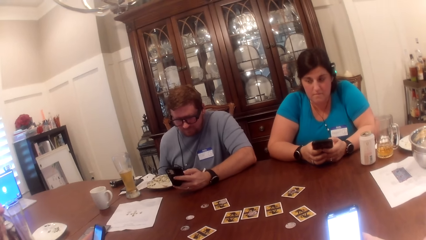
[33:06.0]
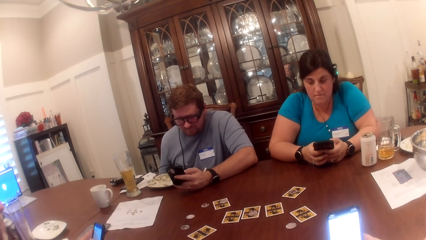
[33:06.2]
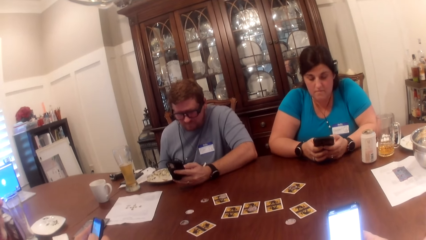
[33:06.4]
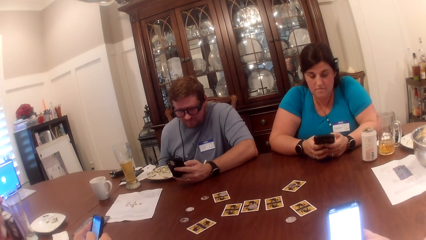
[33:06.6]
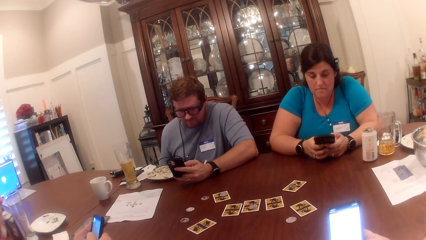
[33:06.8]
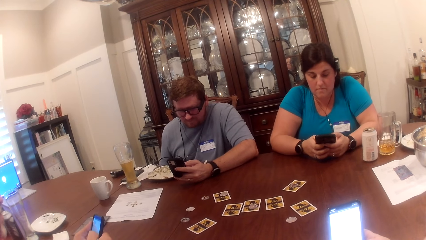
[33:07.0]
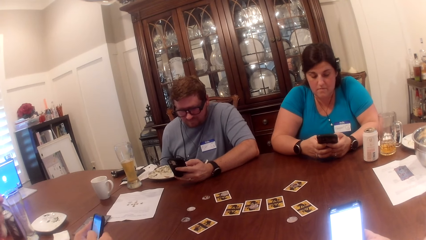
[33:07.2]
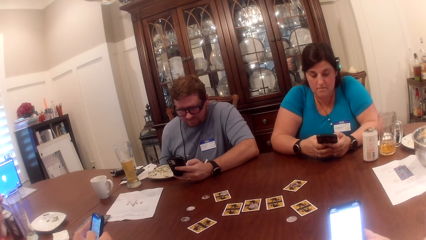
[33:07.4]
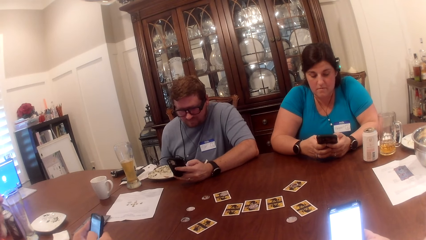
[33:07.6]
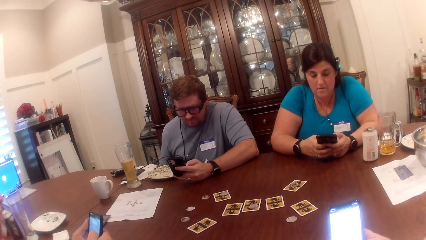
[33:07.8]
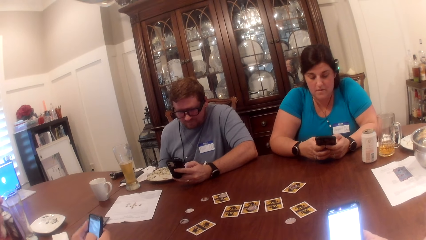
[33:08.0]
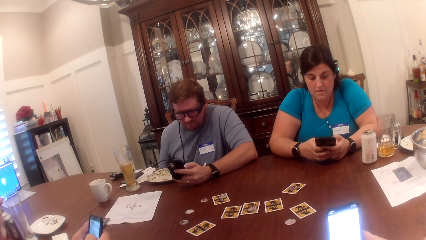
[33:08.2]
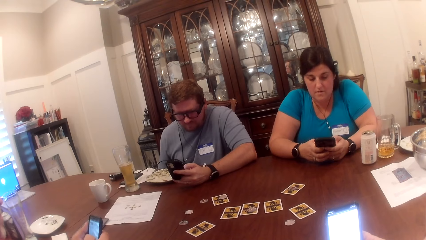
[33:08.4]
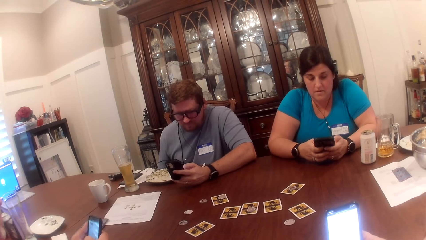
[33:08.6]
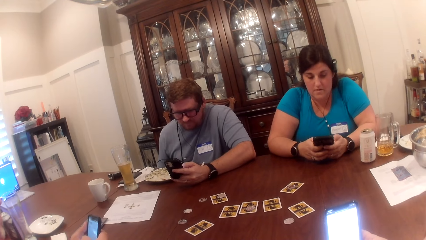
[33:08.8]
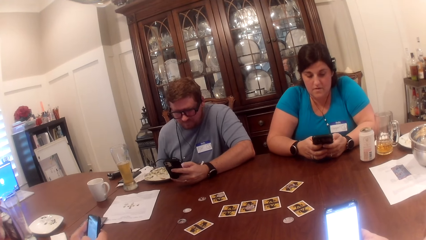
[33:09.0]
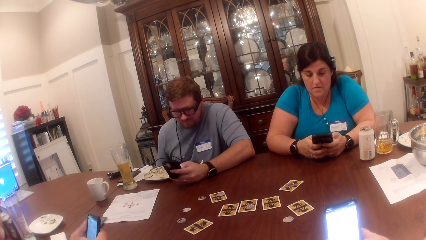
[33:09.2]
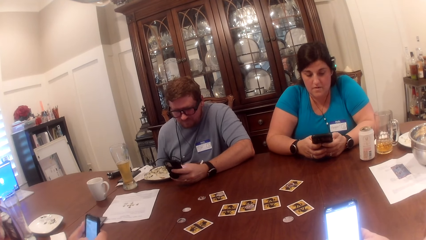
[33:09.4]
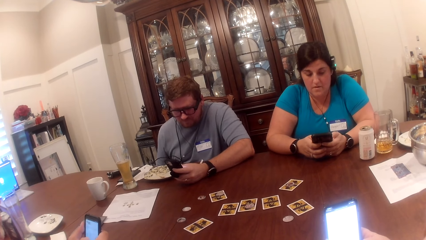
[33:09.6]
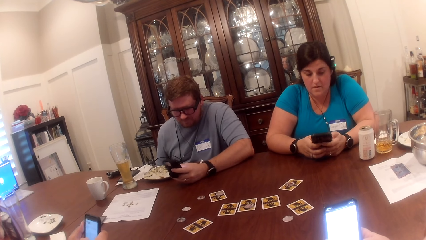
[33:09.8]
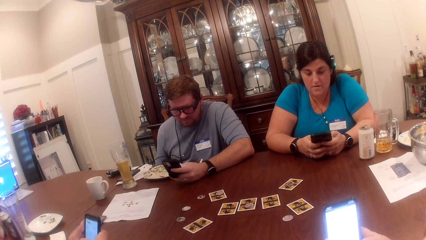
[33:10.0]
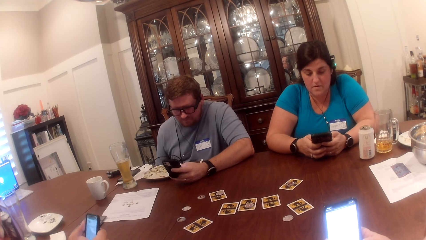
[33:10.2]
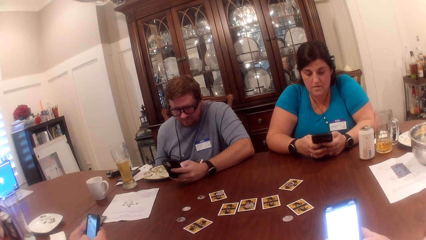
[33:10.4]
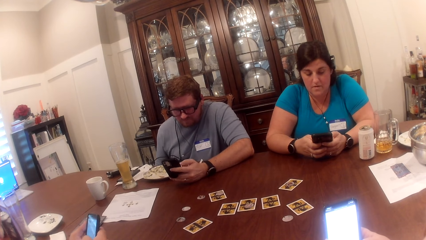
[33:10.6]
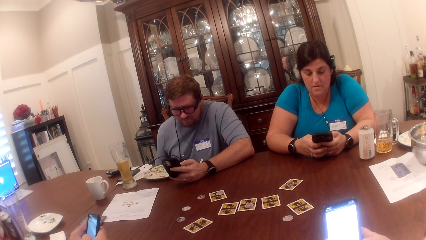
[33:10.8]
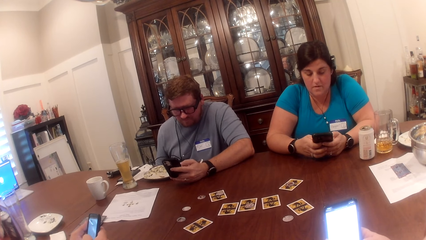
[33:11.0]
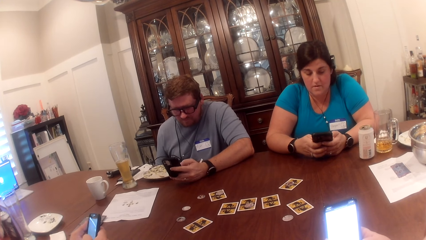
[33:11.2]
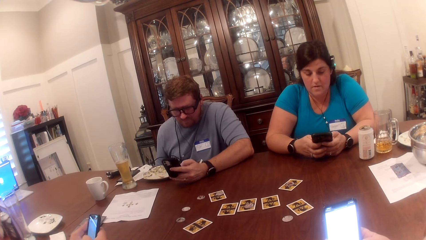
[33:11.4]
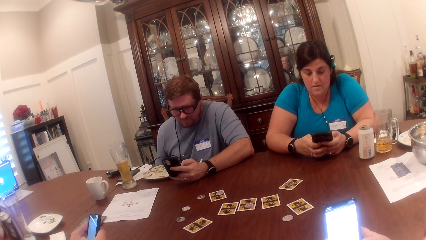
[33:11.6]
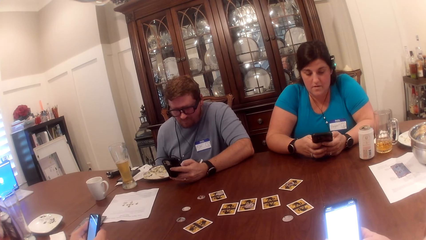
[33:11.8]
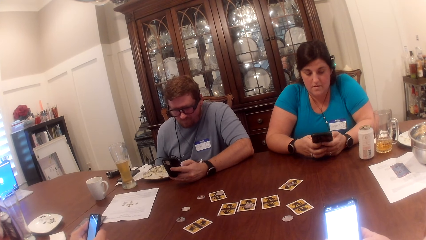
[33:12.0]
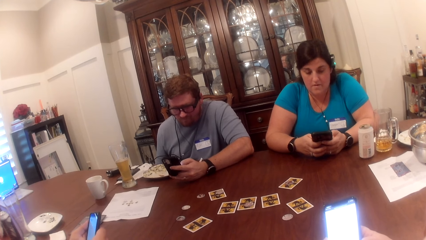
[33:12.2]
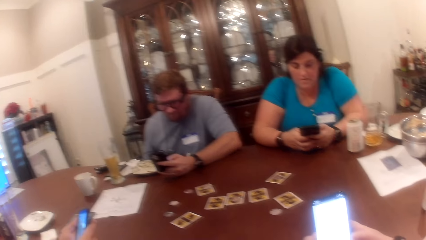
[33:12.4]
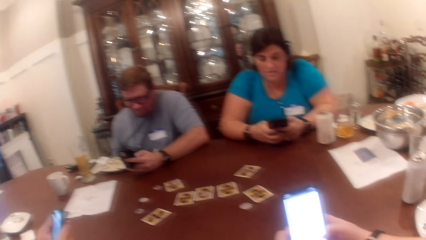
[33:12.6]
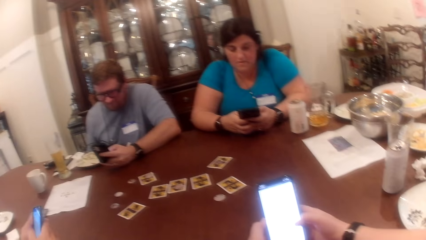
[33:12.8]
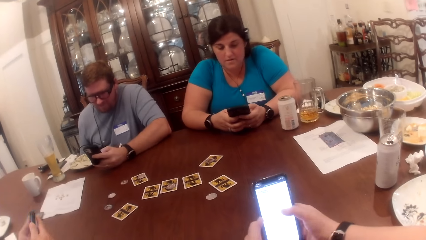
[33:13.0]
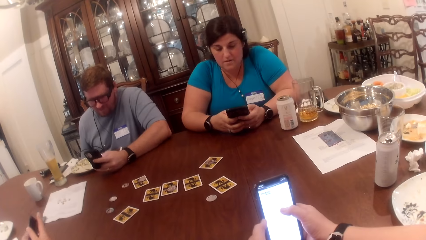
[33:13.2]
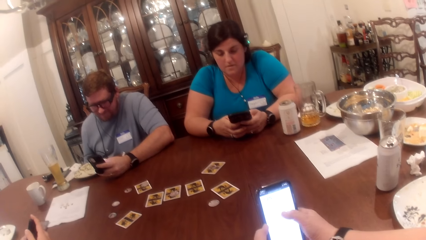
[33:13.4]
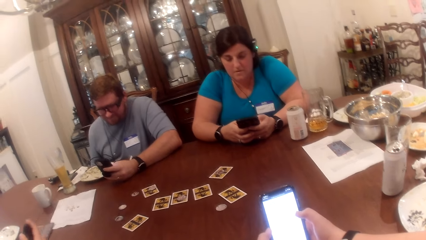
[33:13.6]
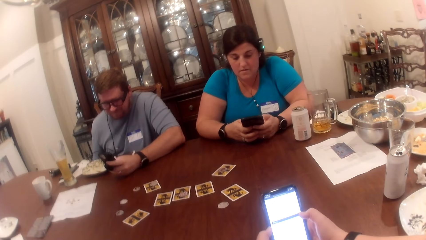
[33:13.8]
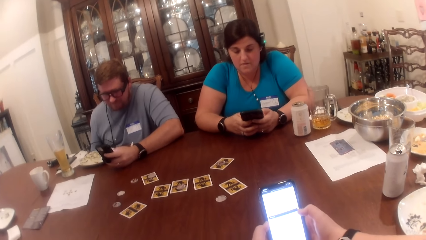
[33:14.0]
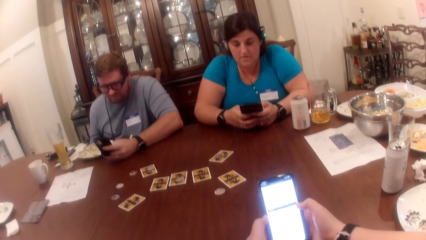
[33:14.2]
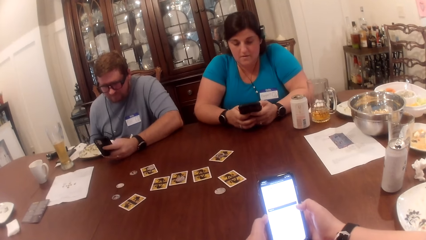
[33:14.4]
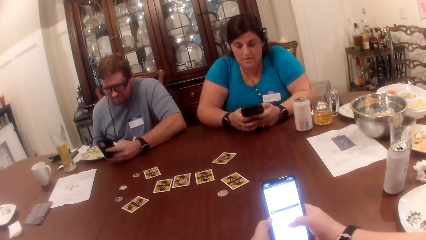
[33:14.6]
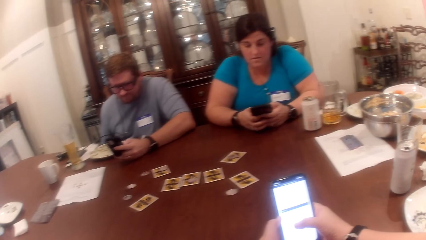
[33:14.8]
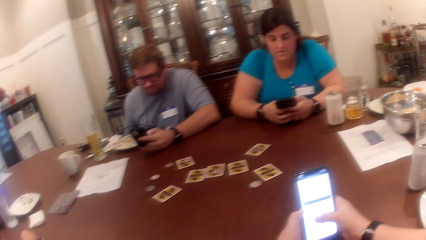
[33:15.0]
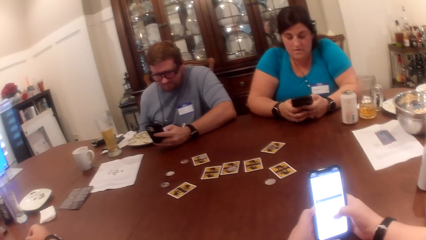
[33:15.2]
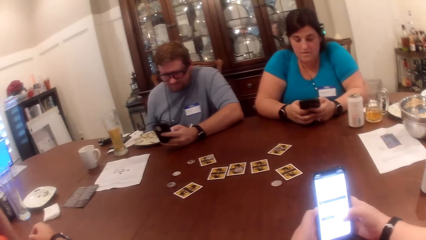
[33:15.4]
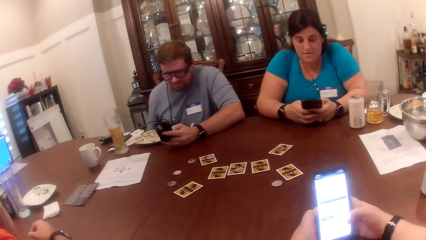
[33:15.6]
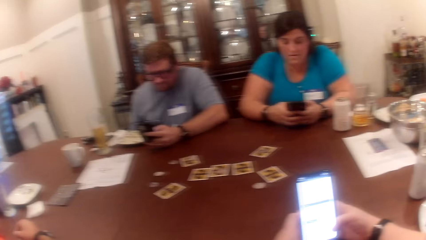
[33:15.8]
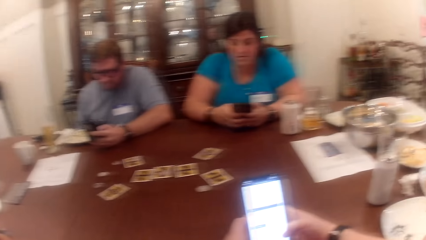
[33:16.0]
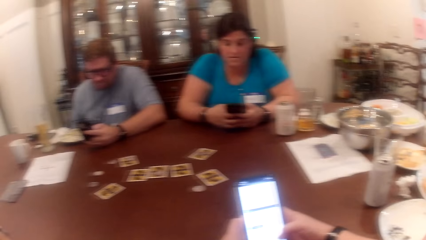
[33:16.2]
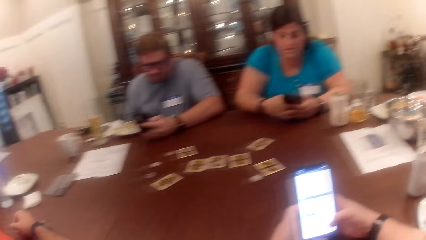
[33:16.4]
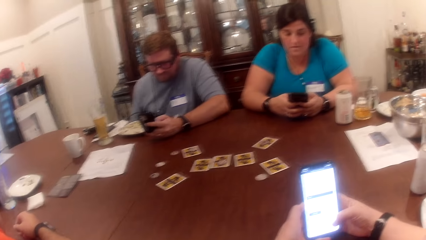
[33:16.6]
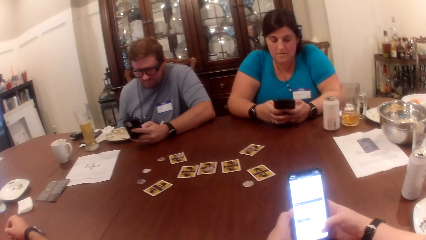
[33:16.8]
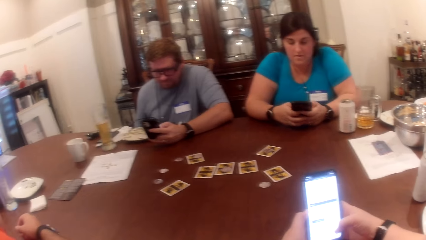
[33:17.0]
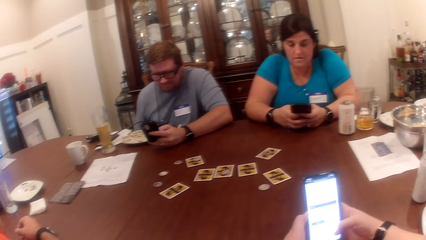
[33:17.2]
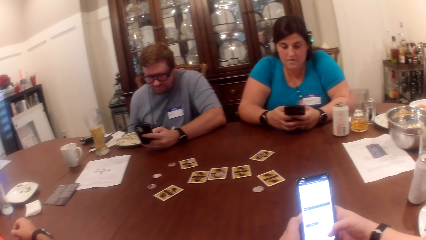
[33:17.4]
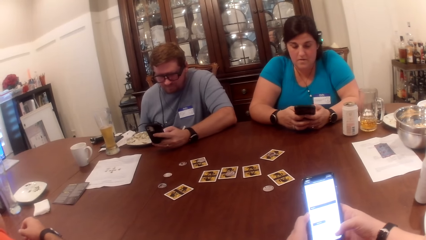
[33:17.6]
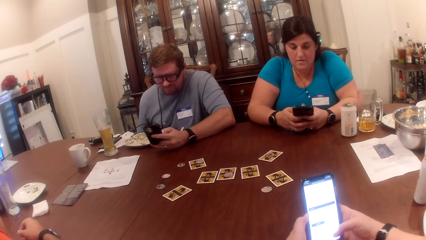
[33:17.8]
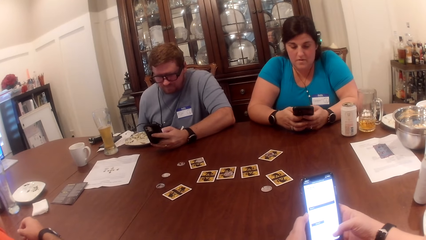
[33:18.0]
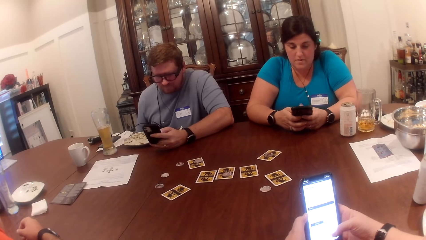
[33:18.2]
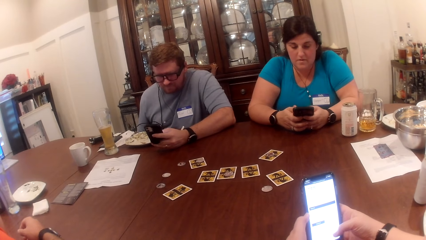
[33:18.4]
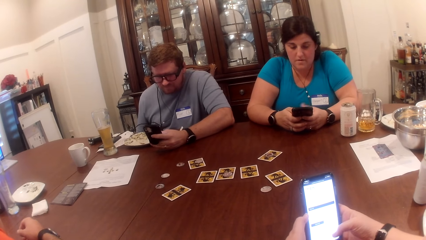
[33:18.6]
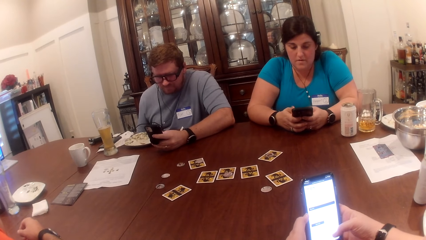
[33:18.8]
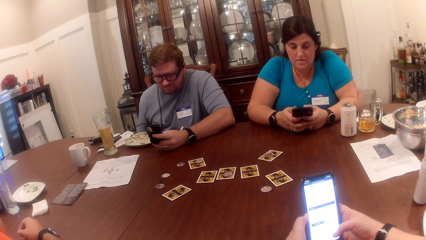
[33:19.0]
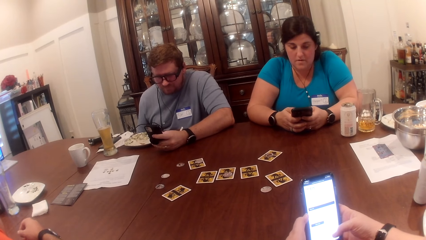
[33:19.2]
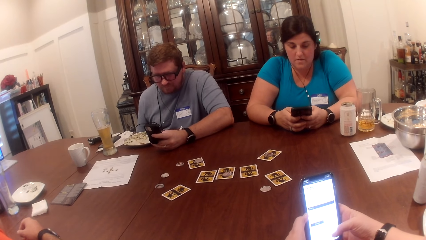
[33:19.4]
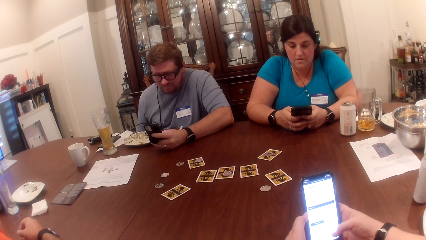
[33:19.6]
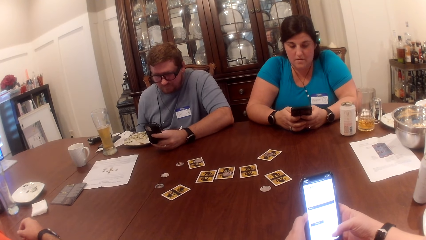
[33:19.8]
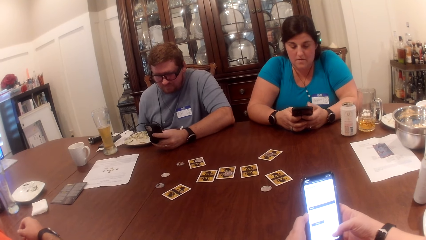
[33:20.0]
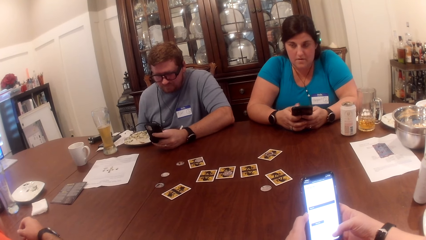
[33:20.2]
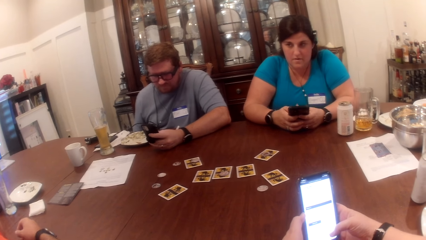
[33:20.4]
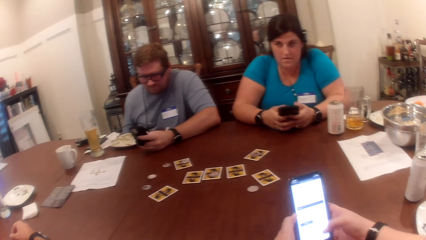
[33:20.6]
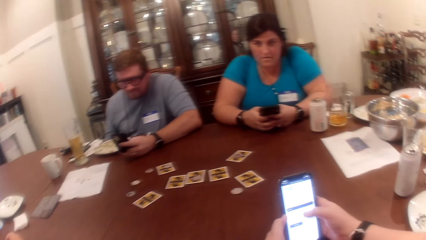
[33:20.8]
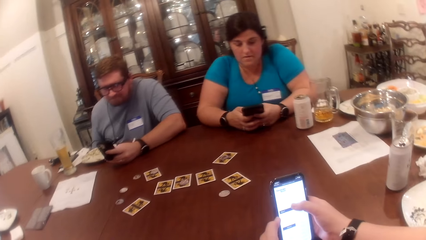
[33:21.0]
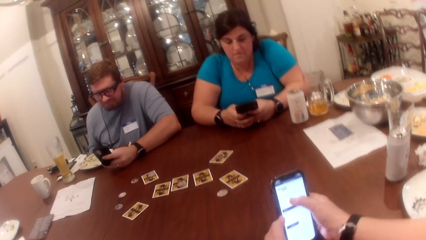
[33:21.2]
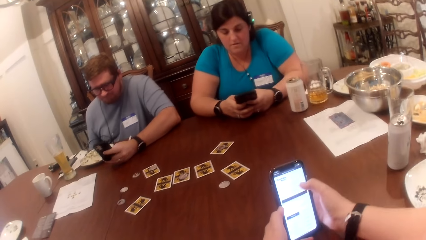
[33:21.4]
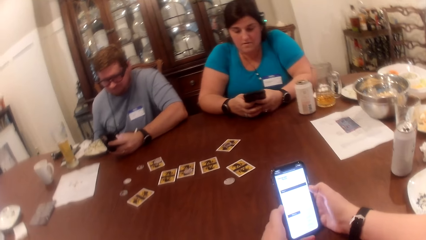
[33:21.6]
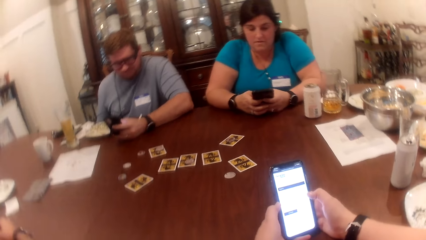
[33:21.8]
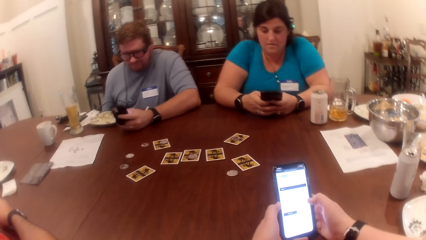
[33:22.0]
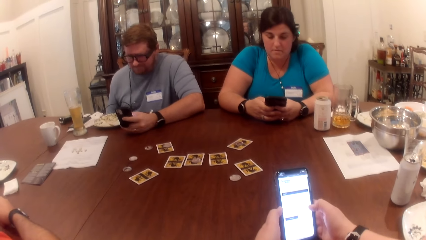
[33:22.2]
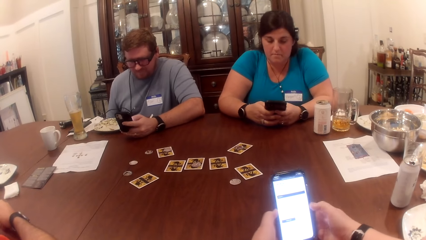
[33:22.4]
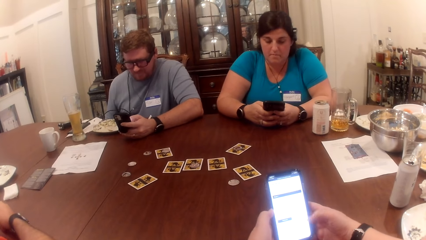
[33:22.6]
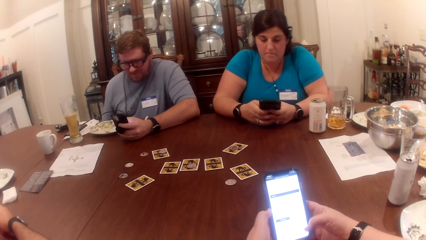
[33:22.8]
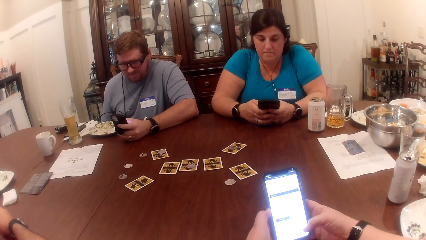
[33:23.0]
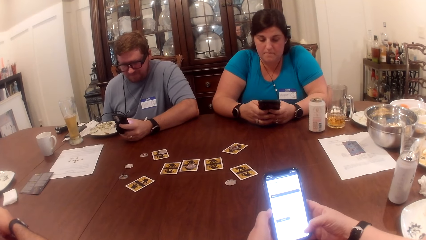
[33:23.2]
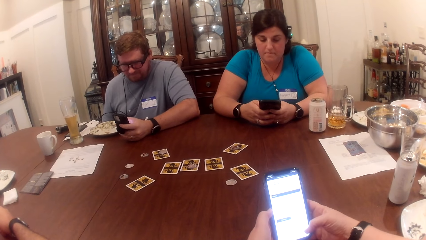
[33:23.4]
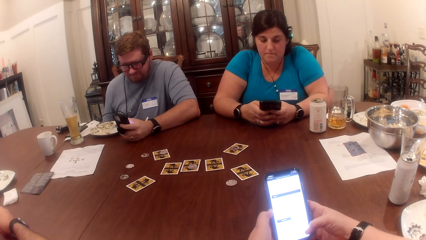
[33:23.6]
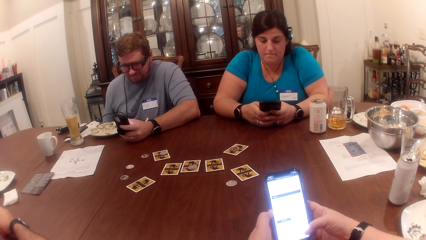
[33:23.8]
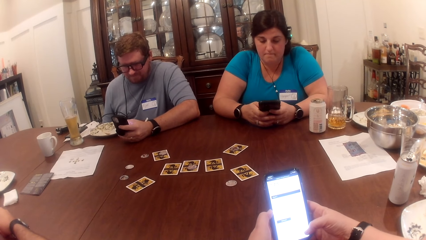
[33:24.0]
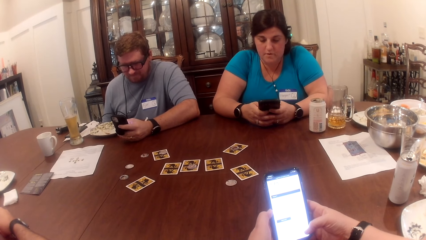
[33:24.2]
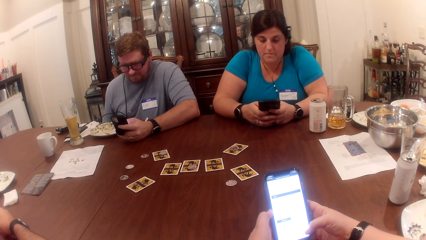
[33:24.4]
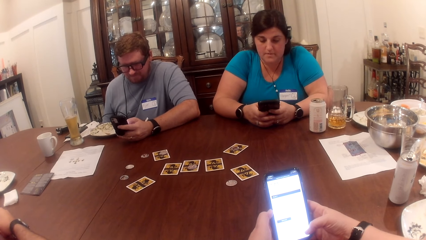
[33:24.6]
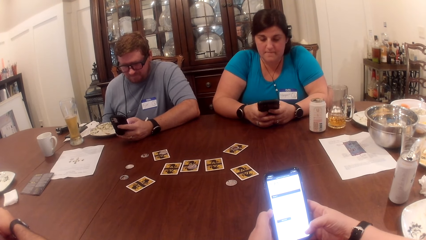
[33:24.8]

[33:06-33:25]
A person operates the phone. Another person operates the phone. A third person places the phone on the table. The first person scrolls the phone.
